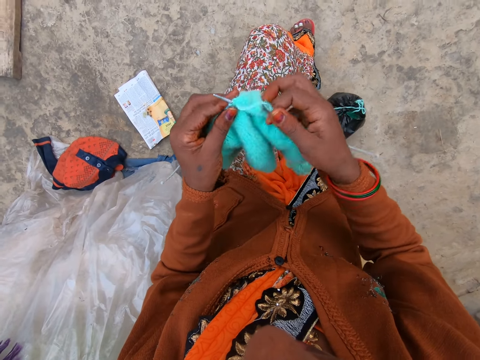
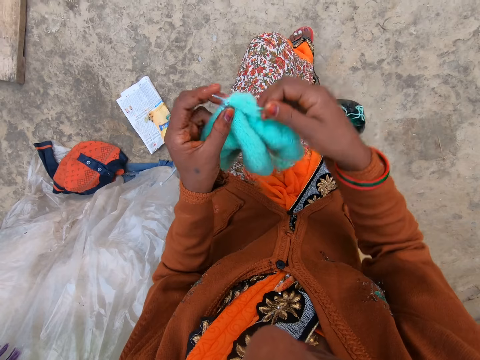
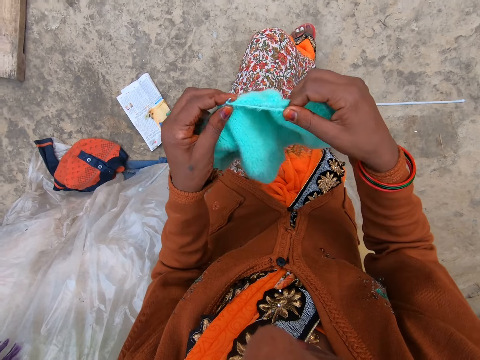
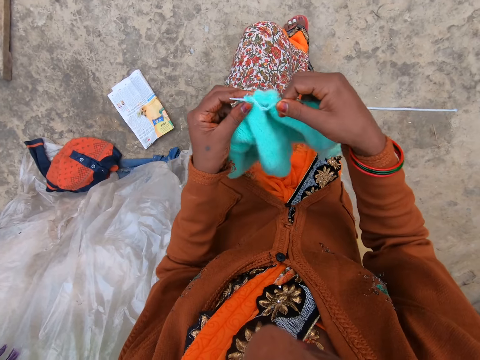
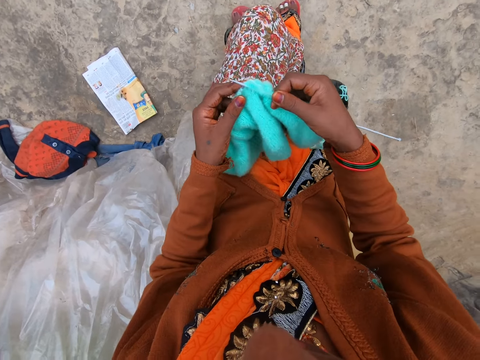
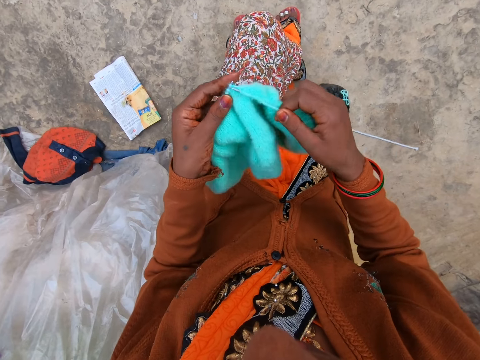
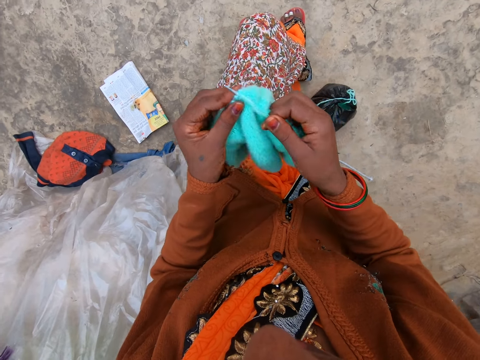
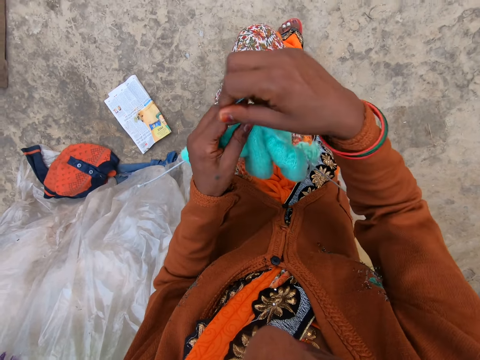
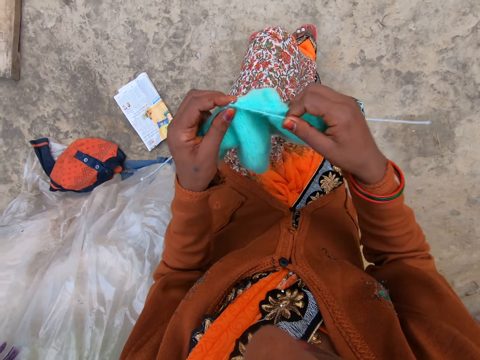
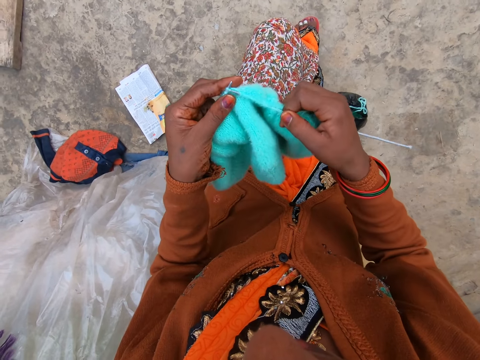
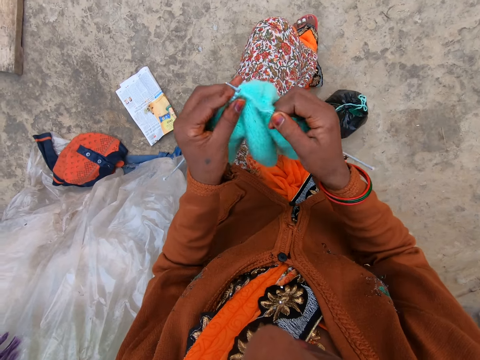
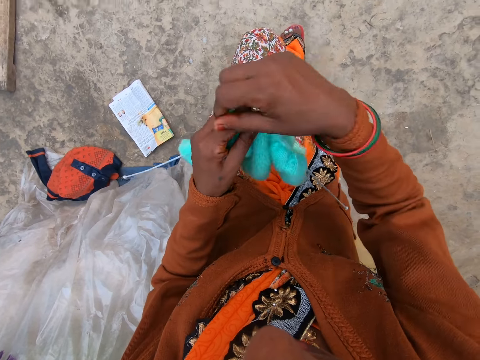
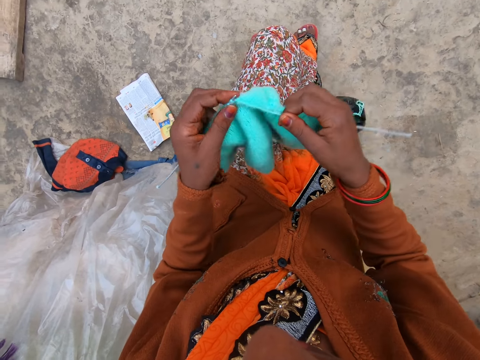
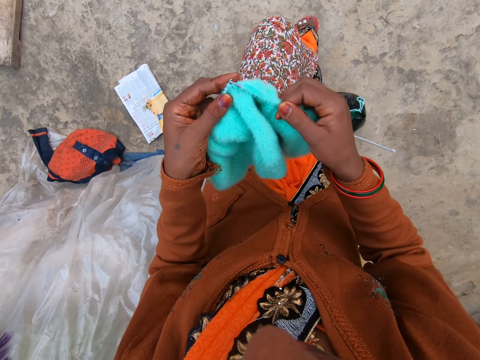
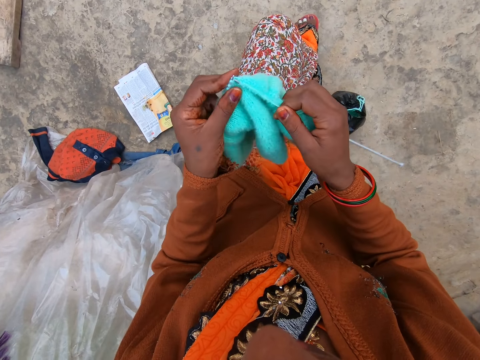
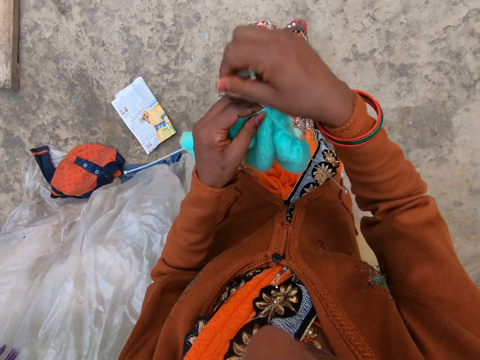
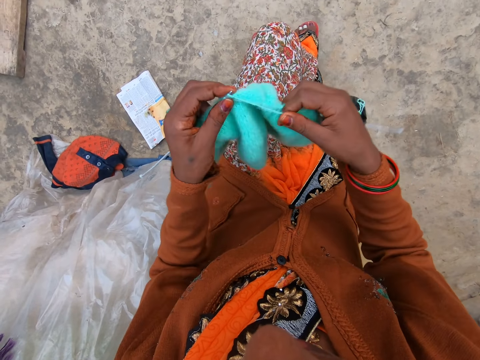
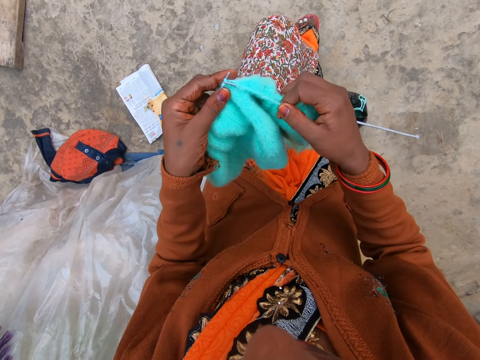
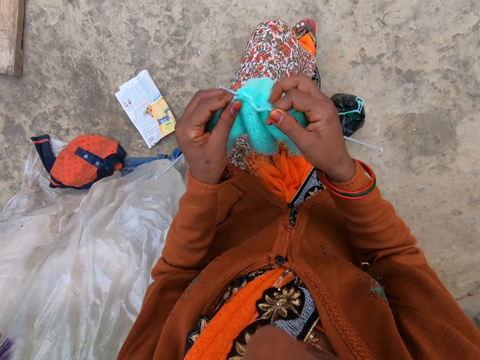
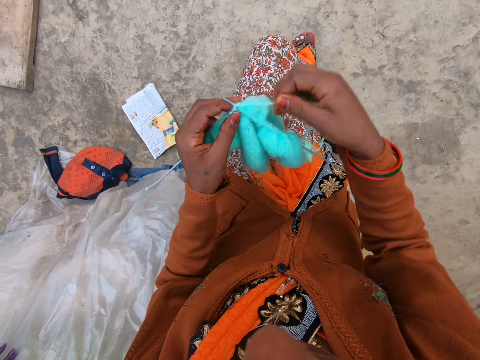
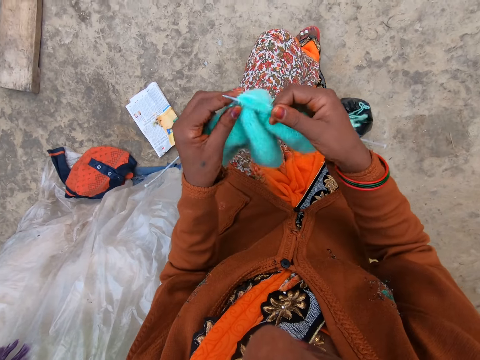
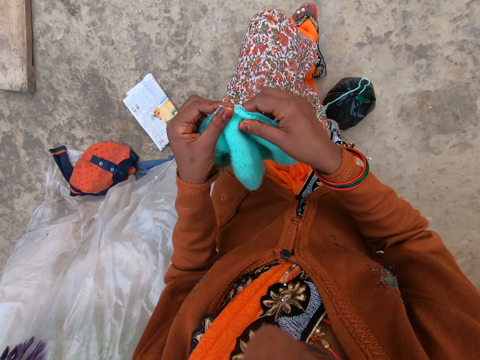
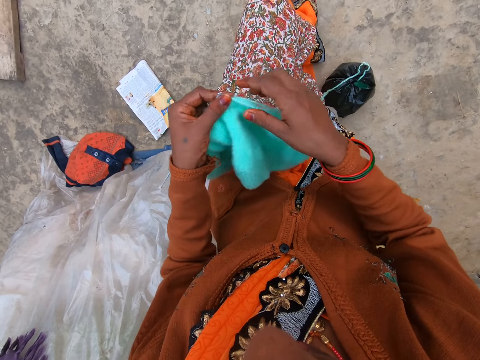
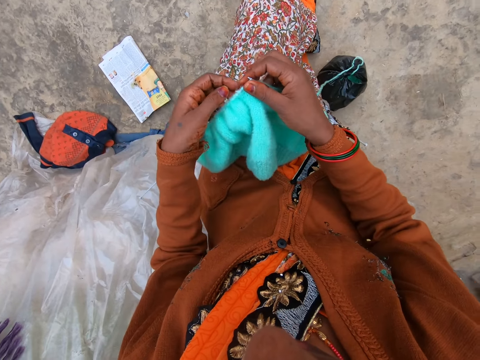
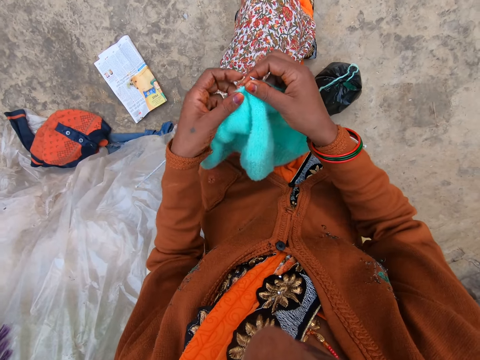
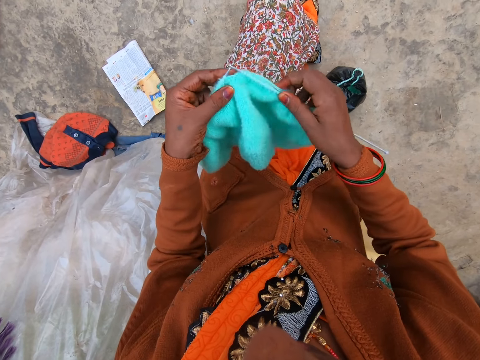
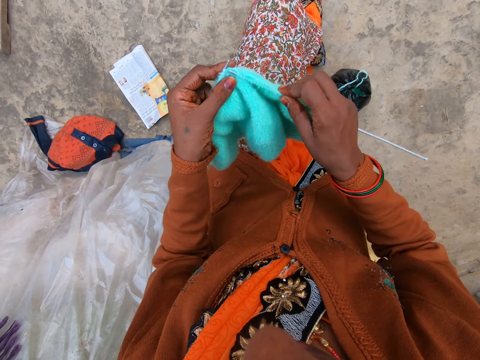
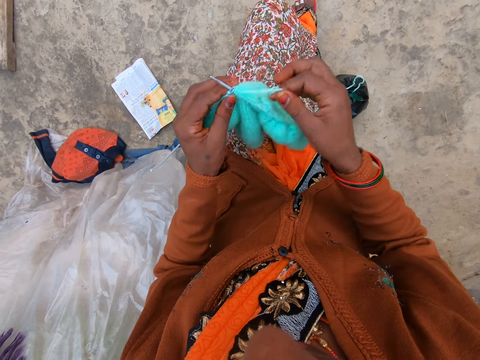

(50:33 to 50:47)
The camera wearer pulls a knitted fabric on the needle.

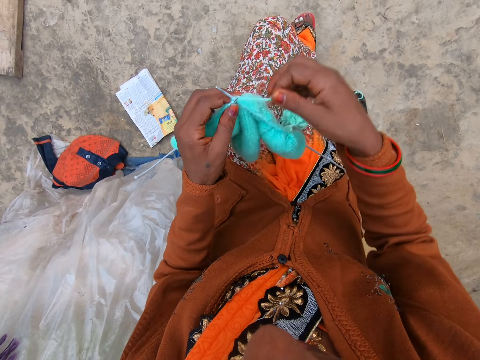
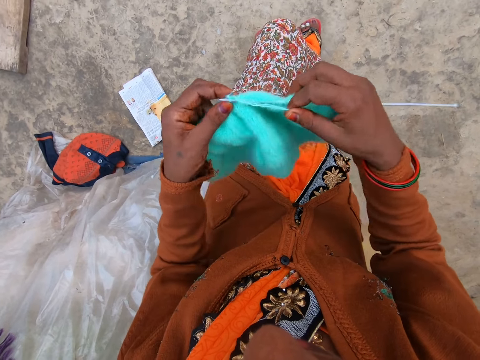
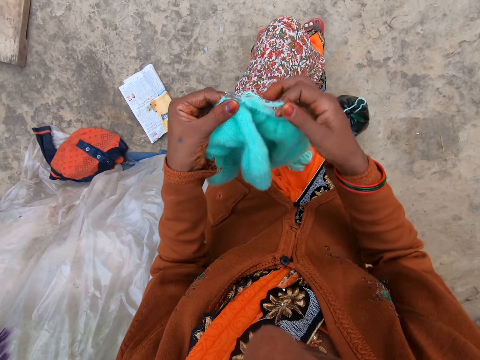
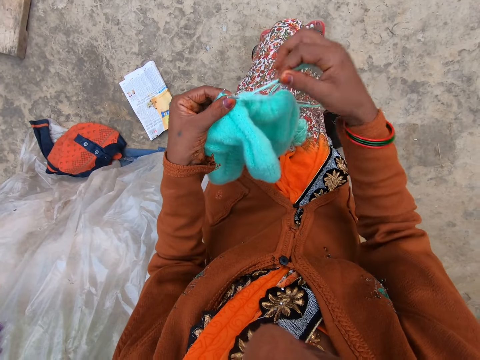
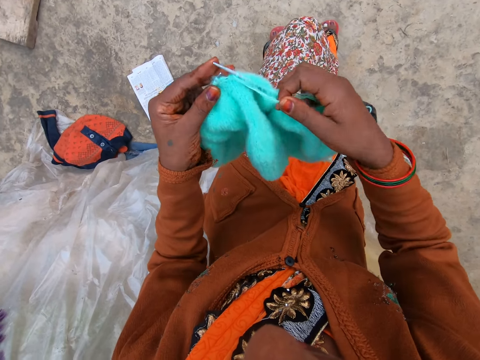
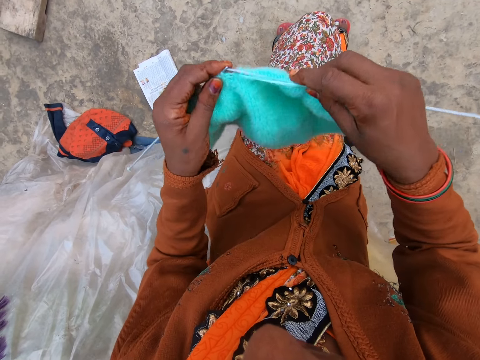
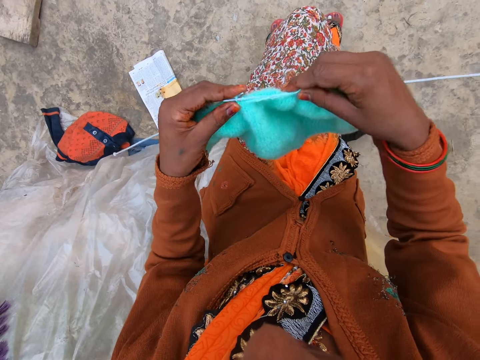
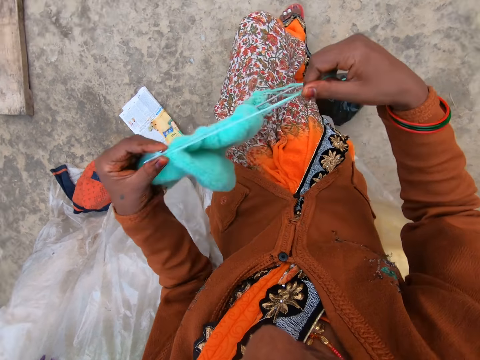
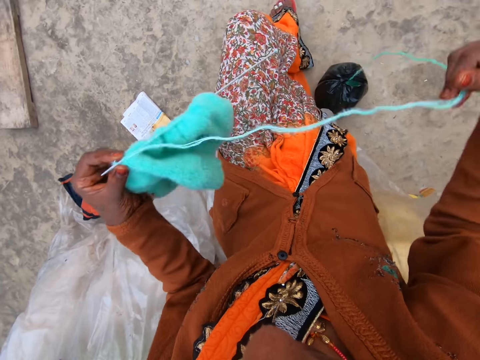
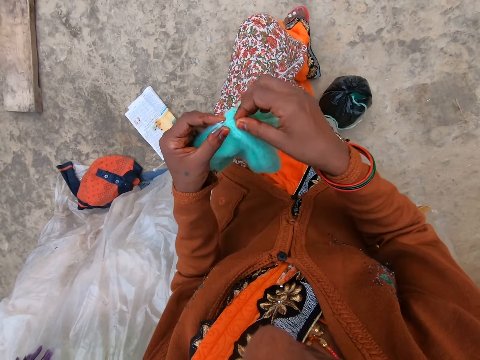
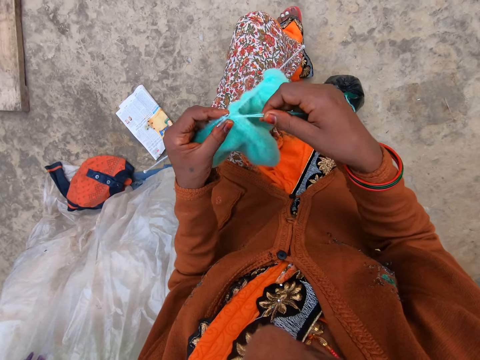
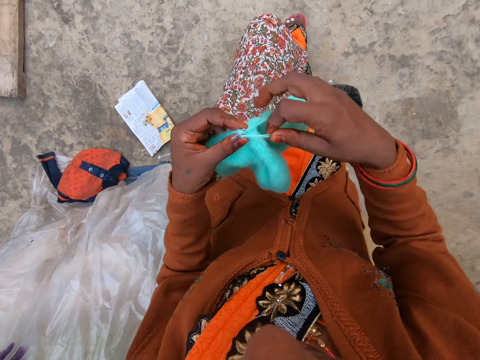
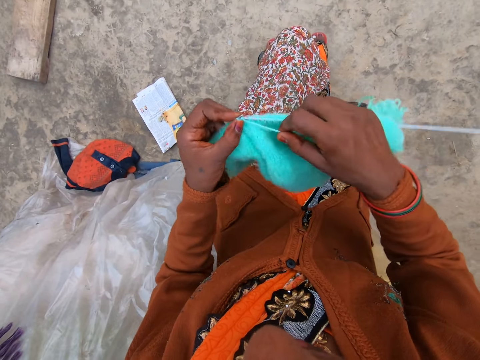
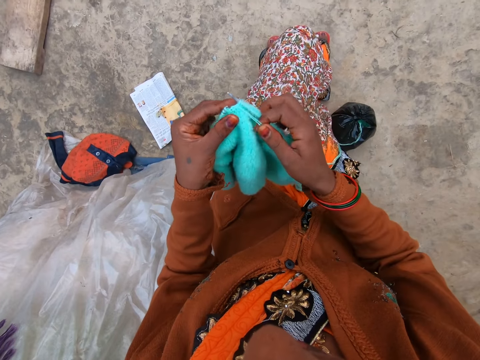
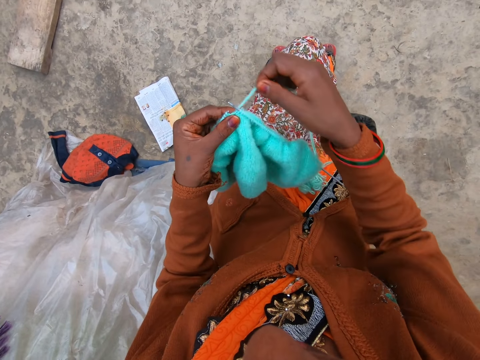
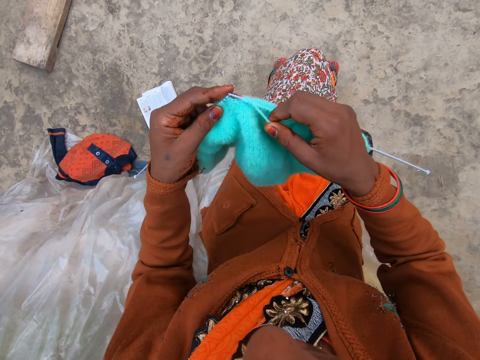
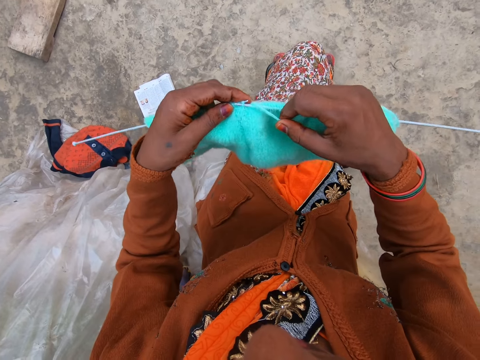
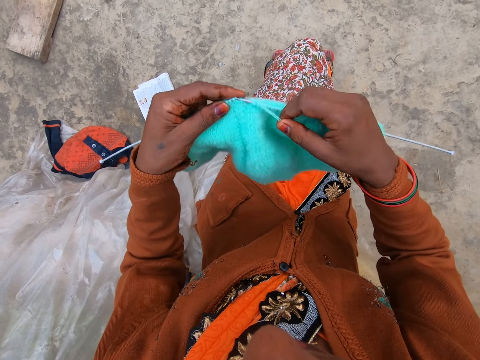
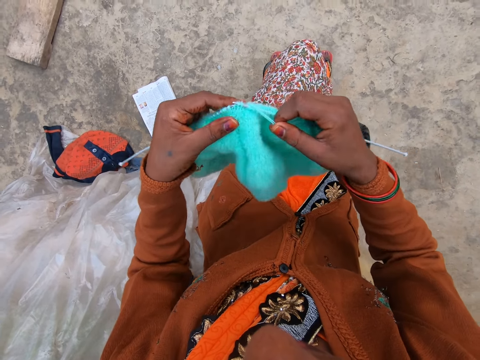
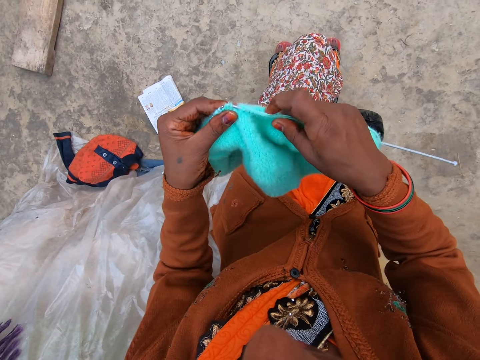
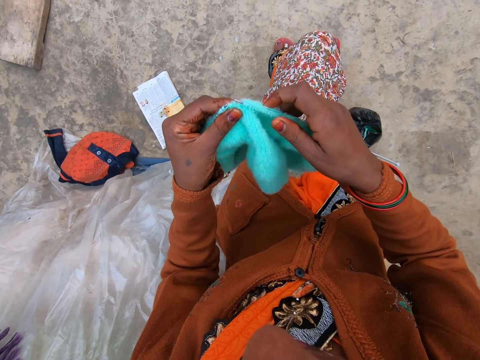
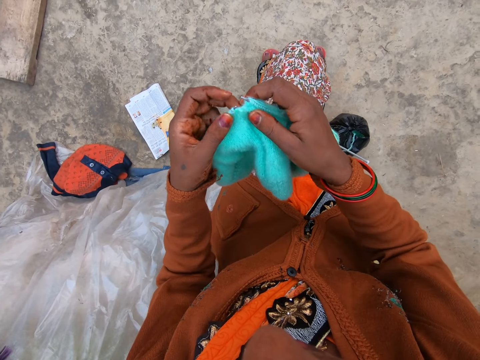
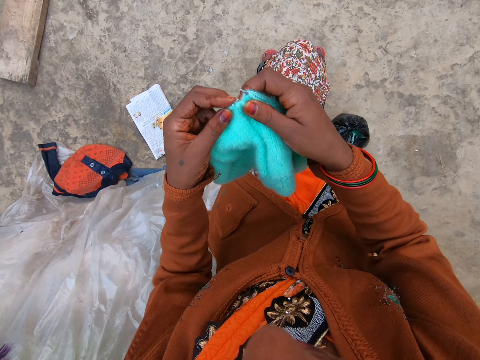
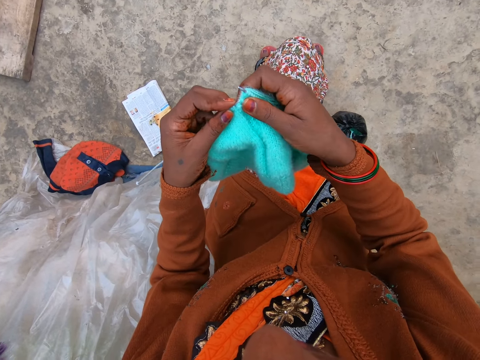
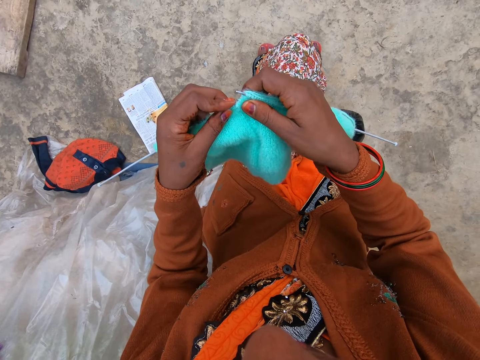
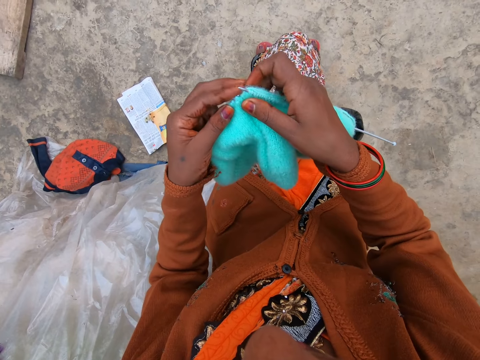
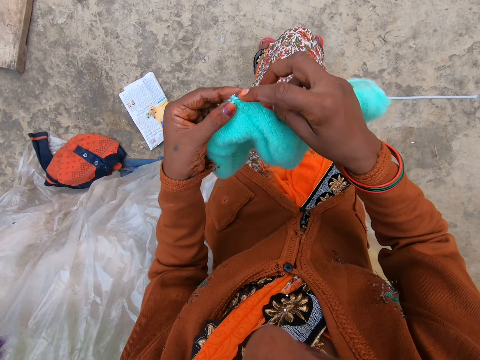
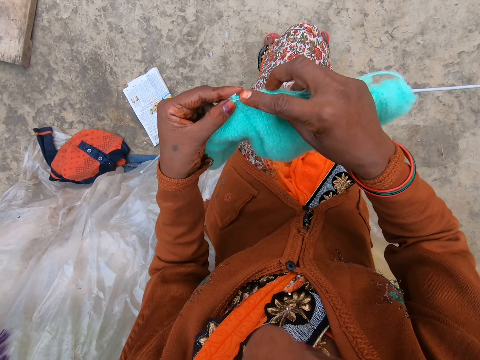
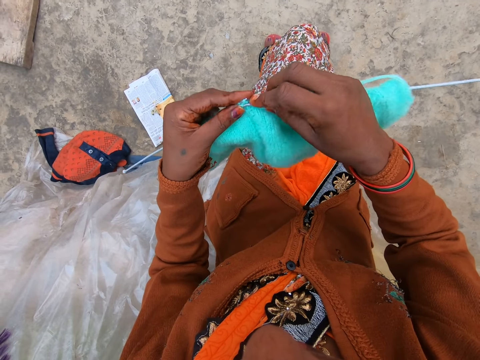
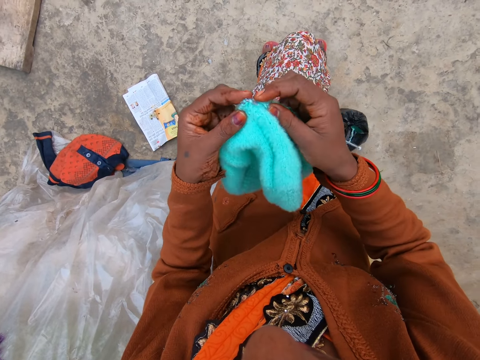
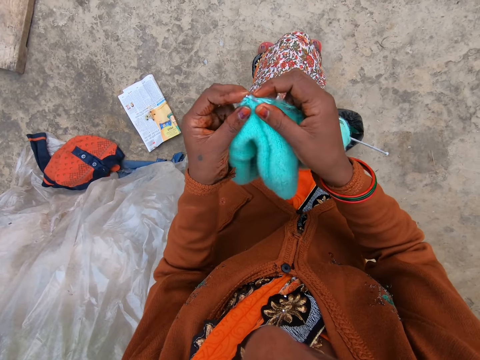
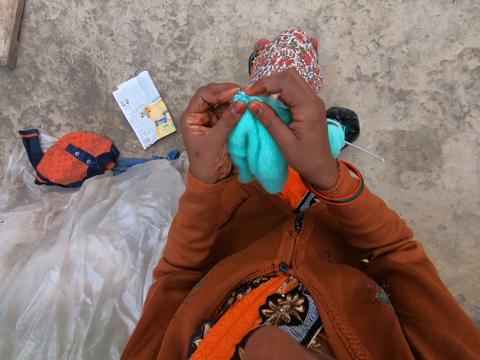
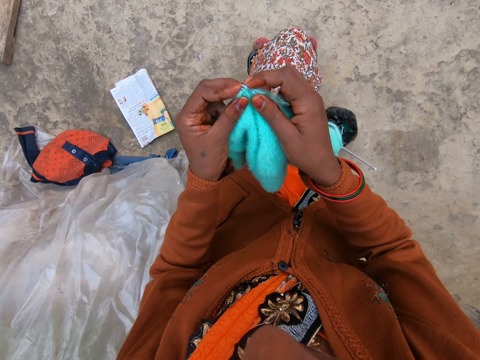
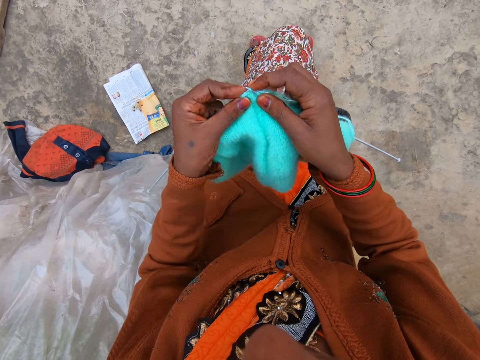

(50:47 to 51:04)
The camera wearer knits. They pull a thread. They knit.
